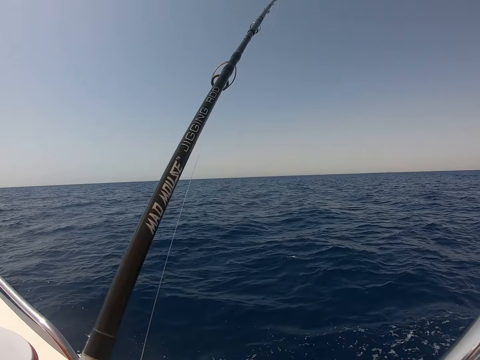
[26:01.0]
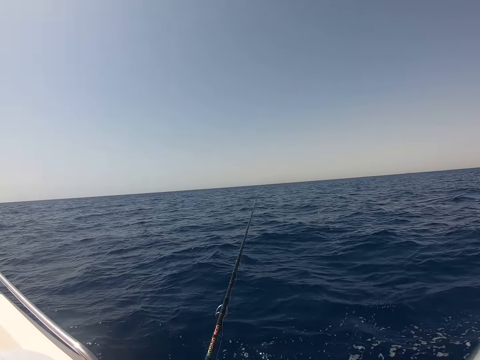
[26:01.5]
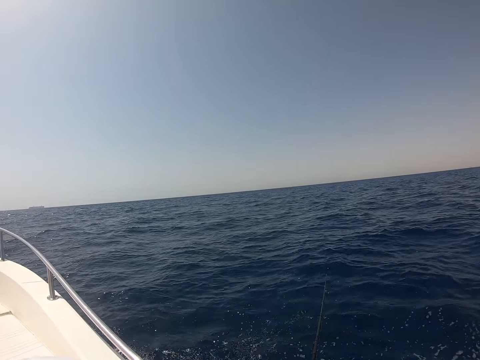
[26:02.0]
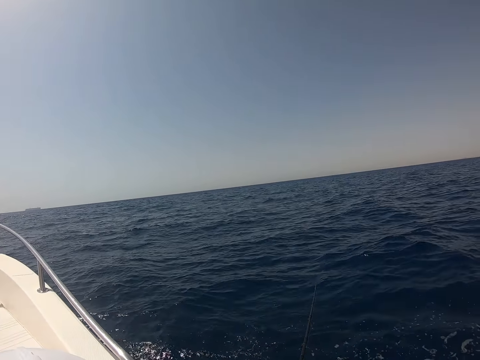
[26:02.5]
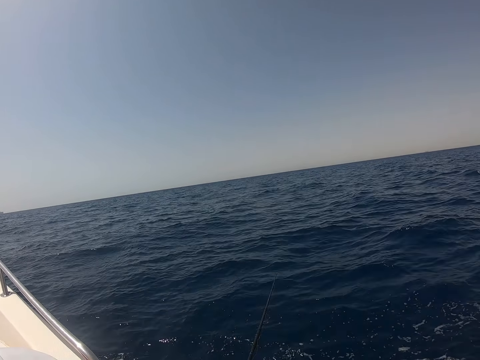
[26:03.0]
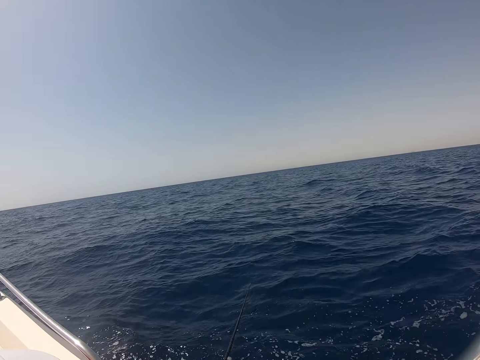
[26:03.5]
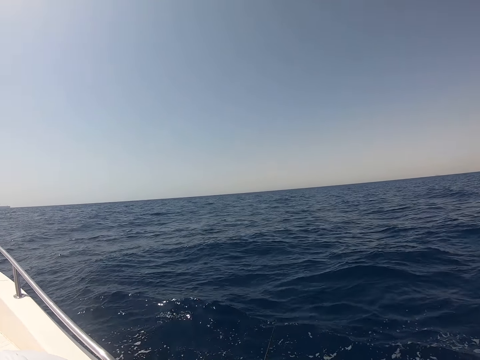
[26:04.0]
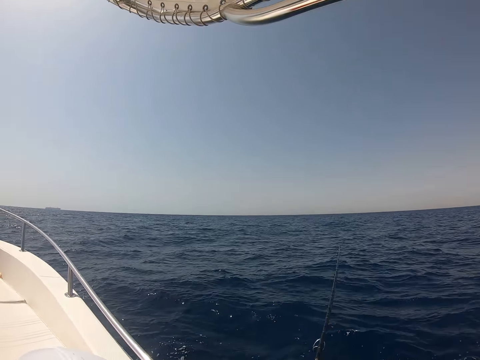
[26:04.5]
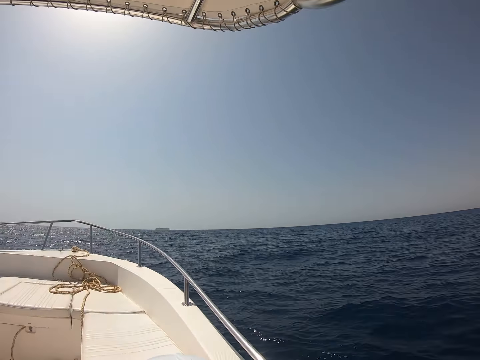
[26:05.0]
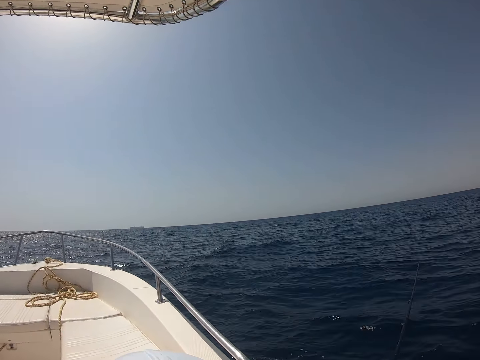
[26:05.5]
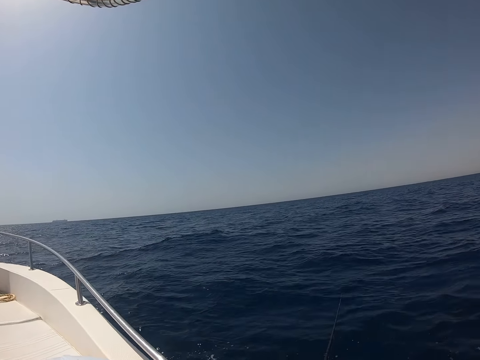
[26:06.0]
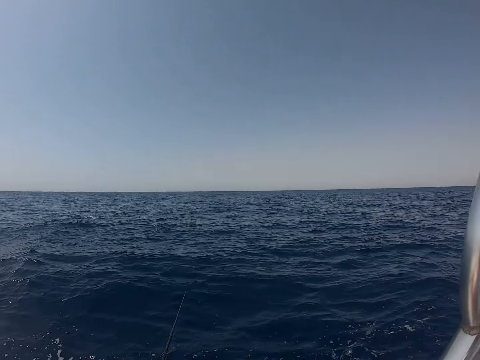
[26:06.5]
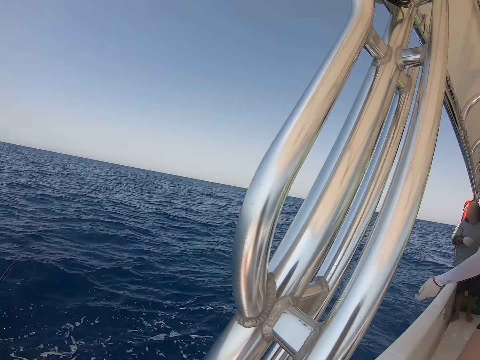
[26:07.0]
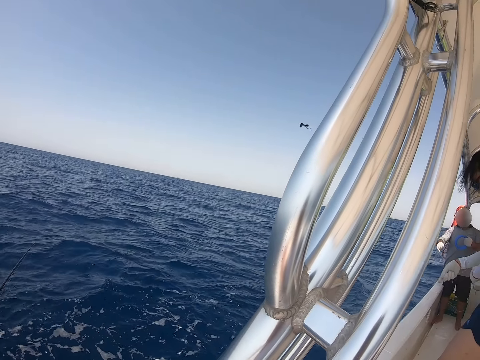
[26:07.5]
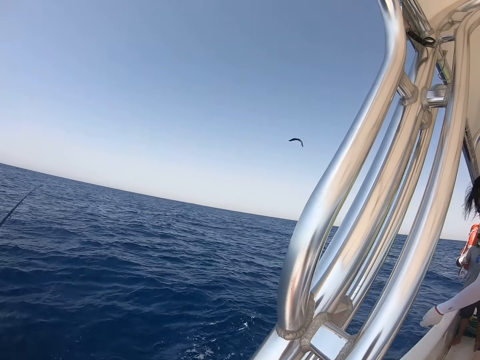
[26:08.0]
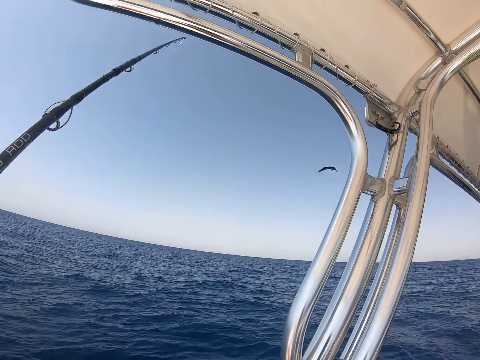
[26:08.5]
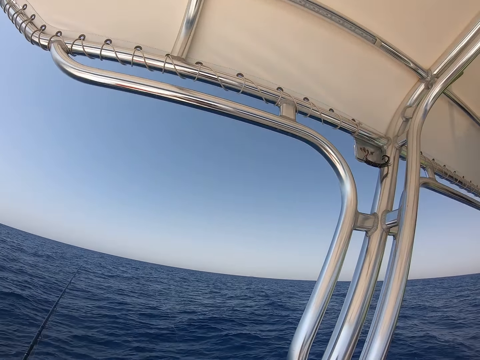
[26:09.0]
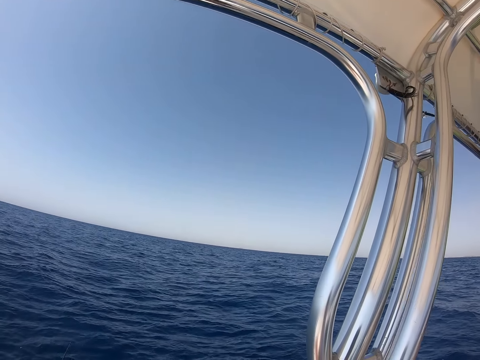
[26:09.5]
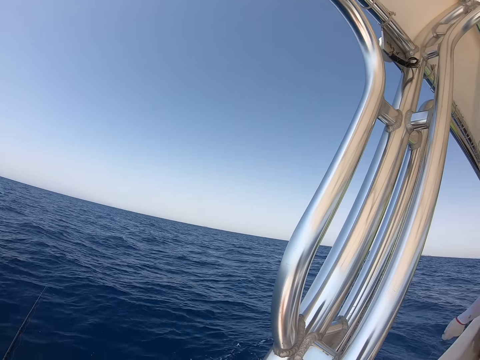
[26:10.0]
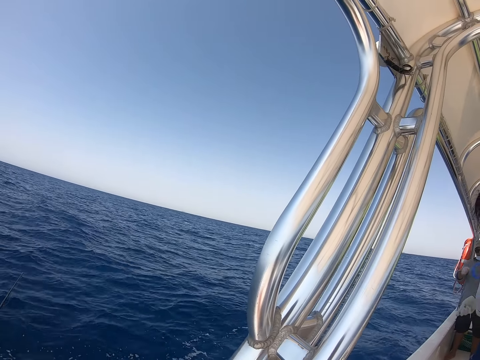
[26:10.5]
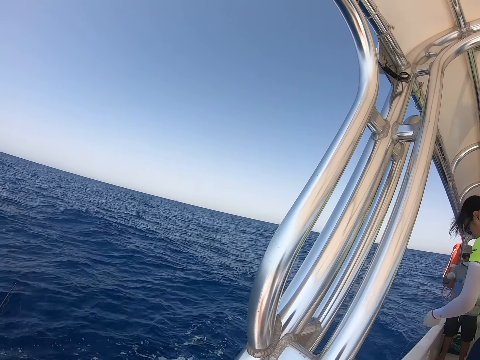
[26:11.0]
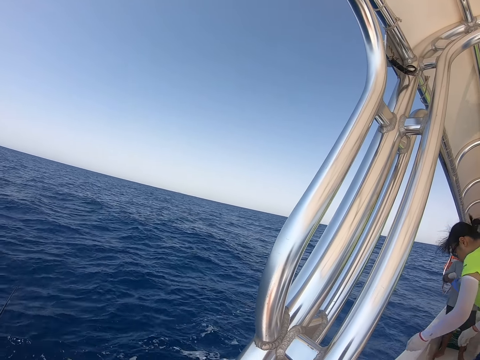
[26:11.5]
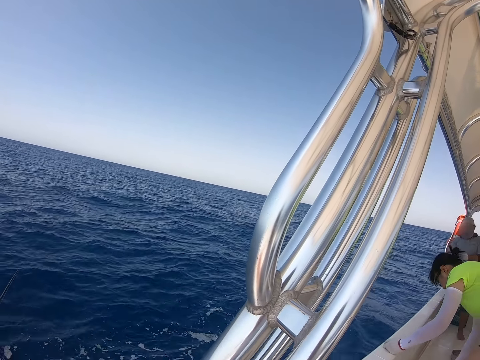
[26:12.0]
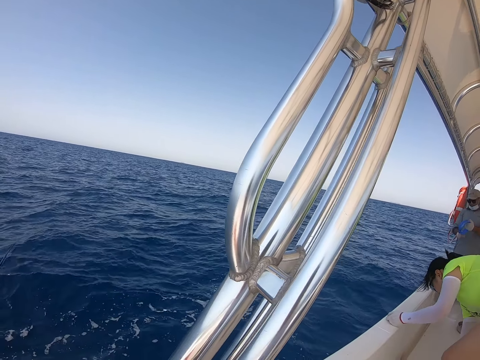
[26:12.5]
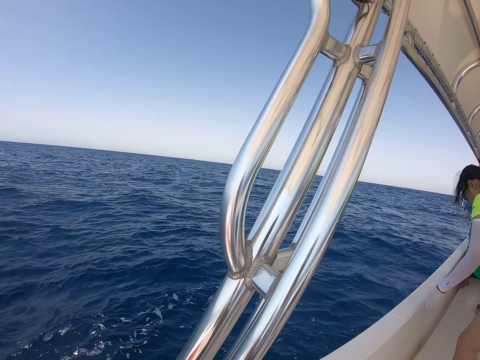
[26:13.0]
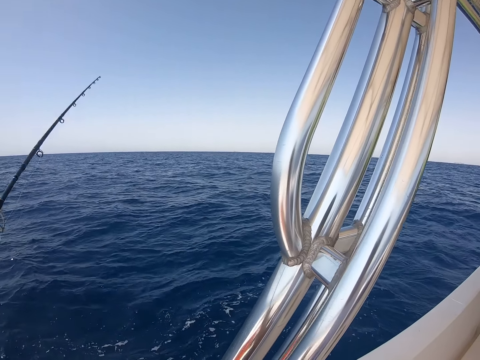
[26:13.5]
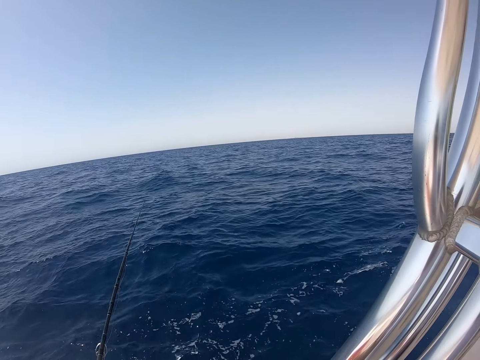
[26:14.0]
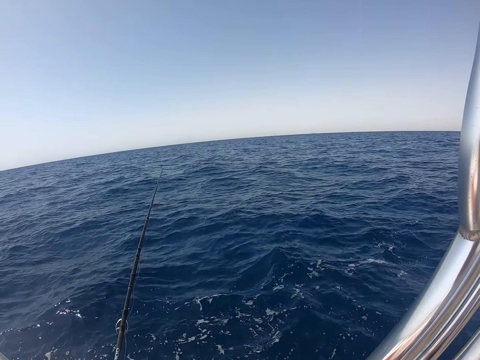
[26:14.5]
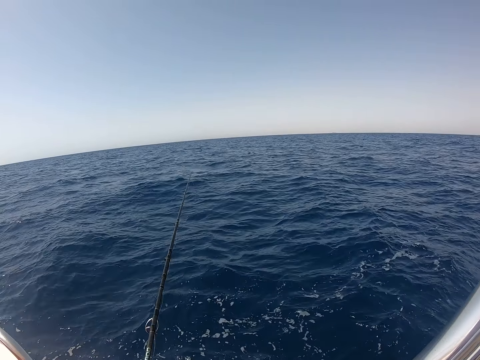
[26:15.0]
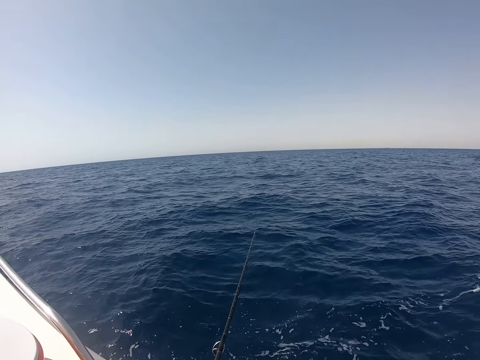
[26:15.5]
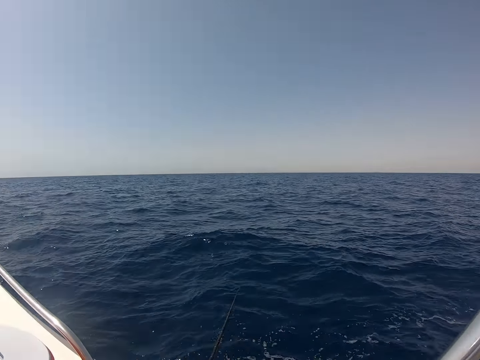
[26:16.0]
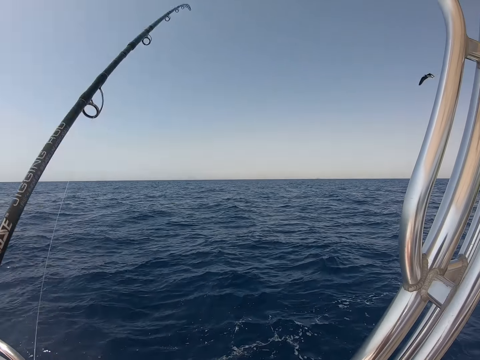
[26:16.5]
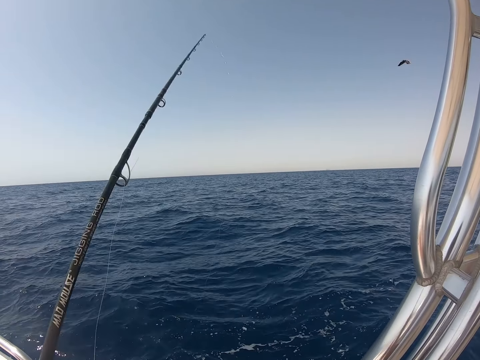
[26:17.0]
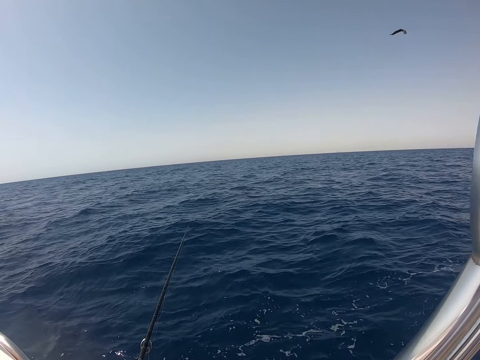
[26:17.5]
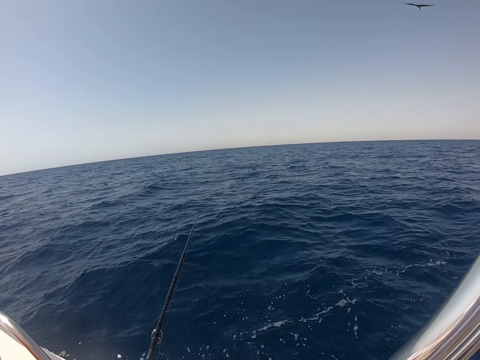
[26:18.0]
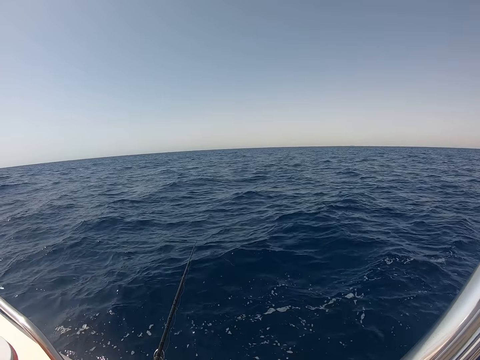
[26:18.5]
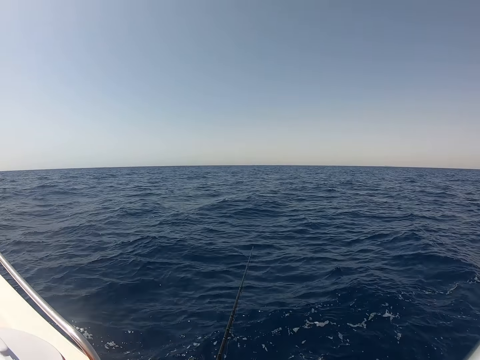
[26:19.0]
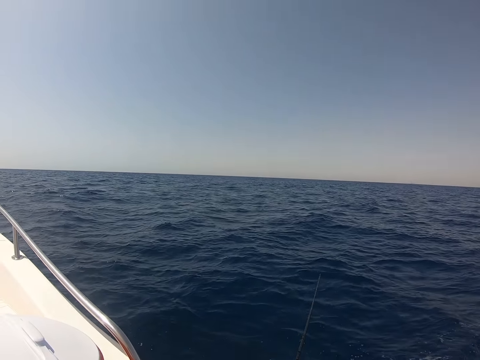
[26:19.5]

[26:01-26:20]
A person pulls the rope from the ocean. The person folds the string. The camera wearer fishes in the ocean with a fishing rod.

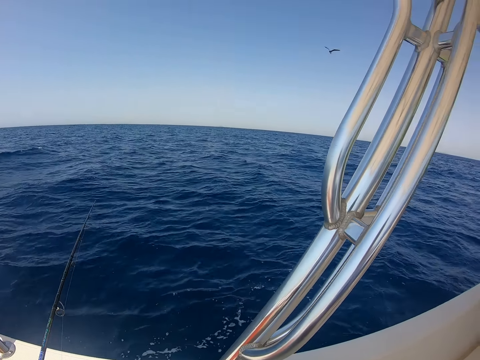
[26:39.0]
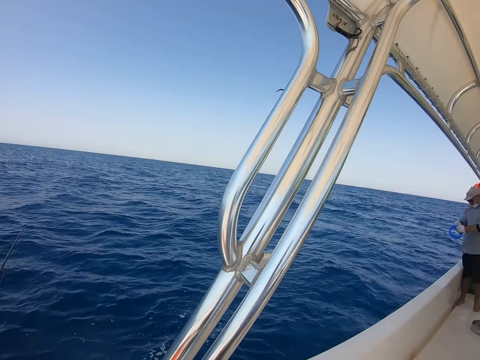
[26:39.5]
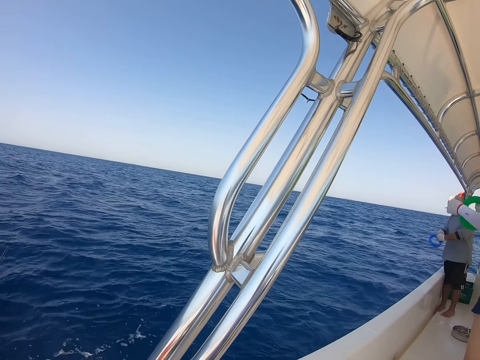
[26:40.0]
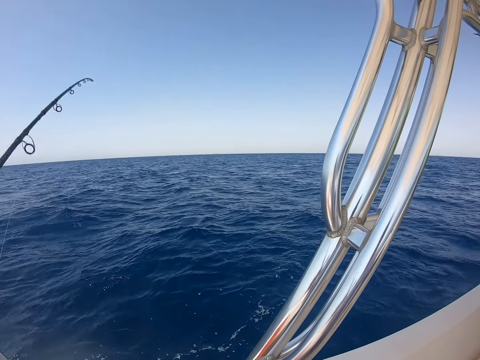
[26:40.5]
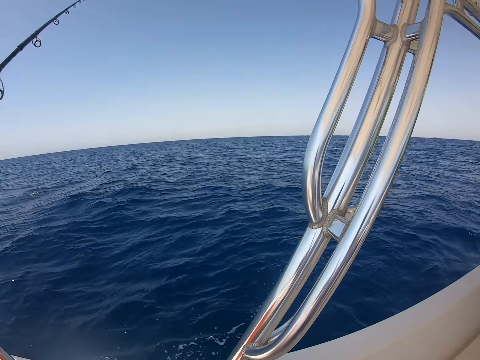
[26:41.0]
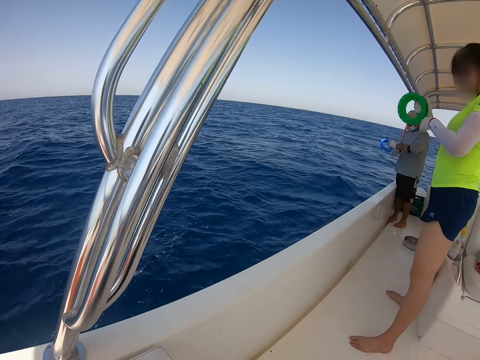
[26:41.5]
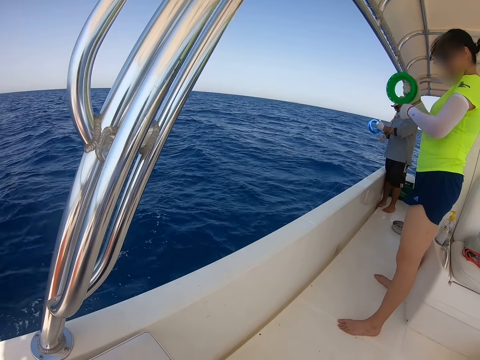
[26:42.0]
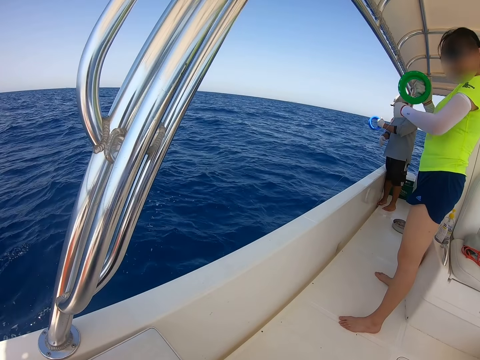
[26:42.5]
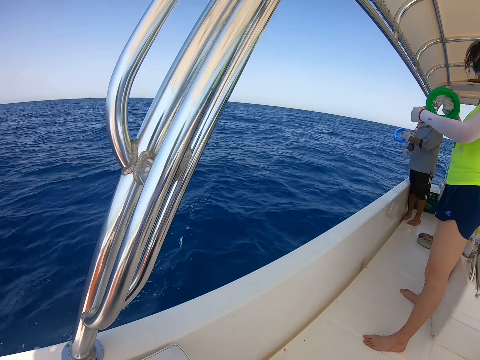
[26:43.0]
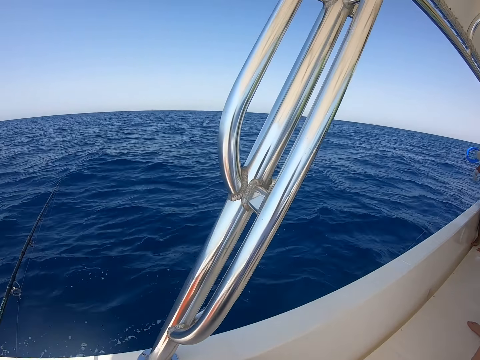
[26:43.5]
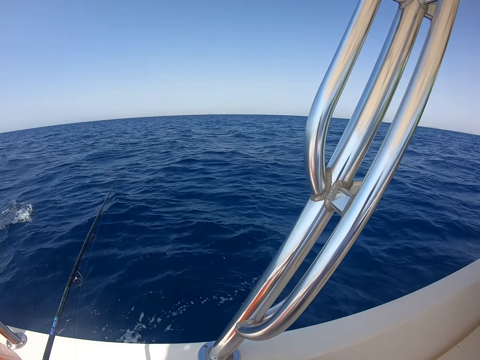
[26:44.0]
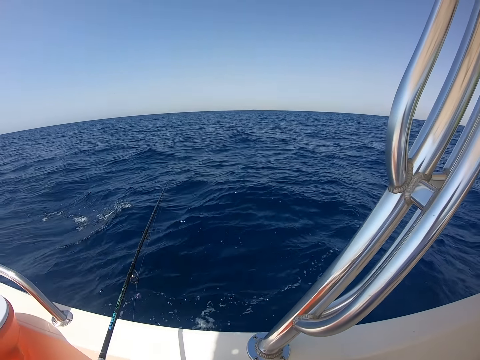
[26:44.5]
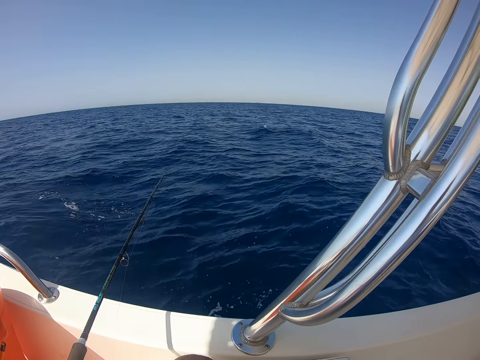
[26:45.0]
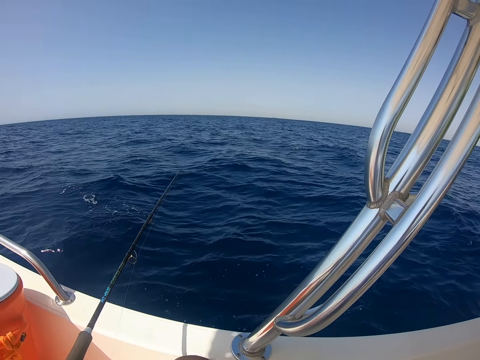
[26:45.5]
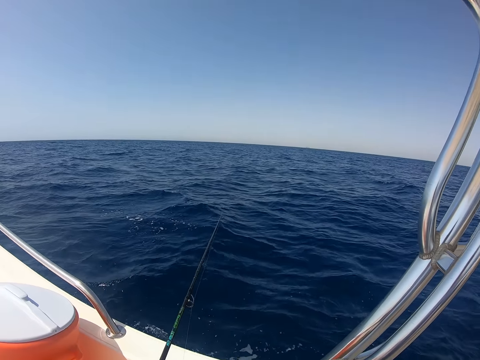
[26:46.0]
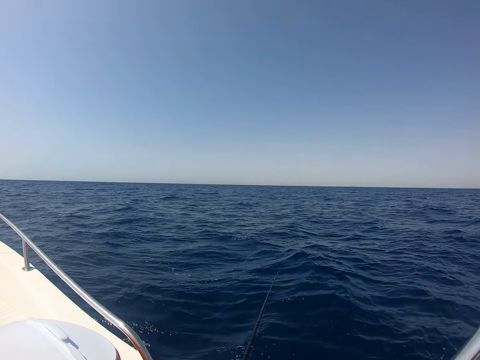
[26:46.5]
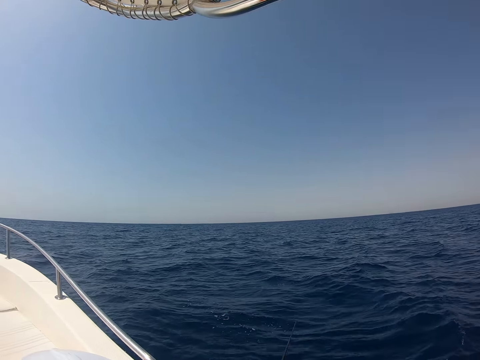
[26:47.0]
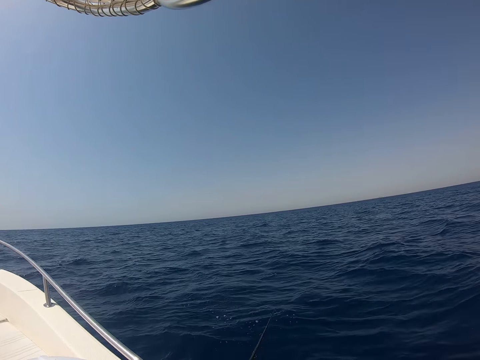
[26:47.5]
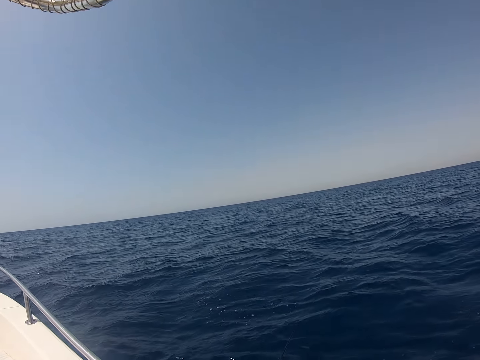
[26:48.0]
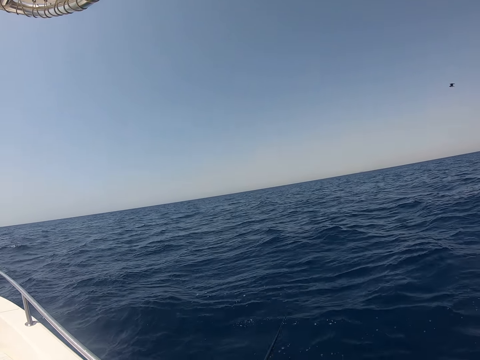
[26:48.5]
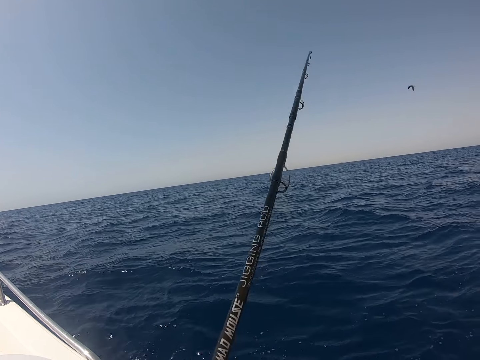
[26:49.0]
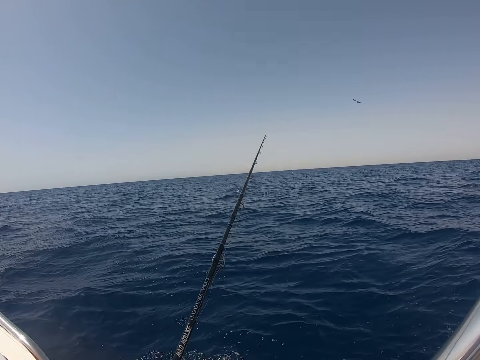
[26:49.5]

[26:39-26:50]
A man folds the string. A person rolls the rope. Another person rolls the rope. The camera wearer fishes in the ocean with a fishing rod.
